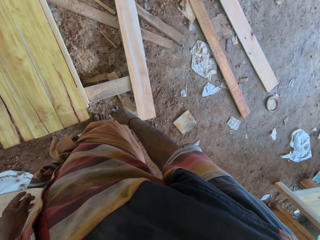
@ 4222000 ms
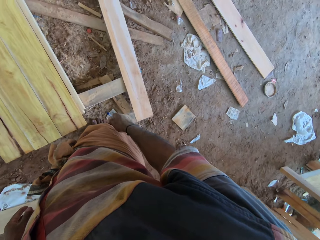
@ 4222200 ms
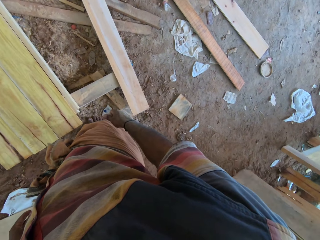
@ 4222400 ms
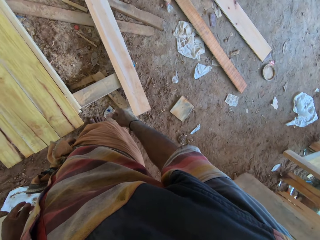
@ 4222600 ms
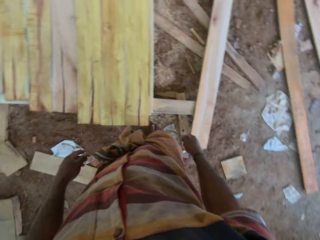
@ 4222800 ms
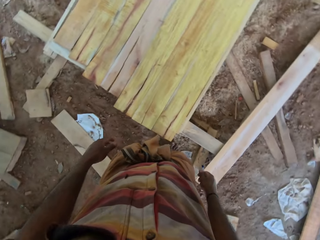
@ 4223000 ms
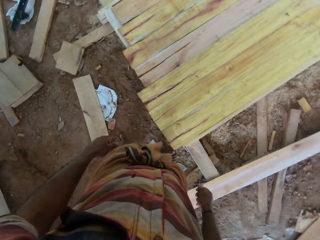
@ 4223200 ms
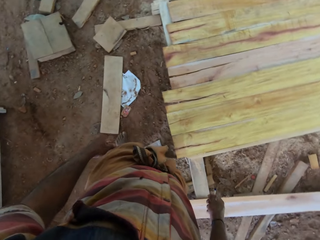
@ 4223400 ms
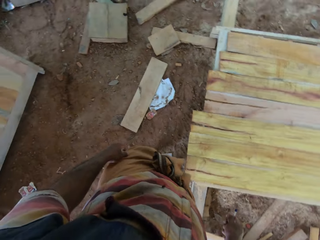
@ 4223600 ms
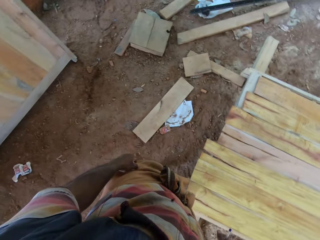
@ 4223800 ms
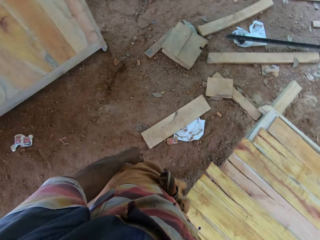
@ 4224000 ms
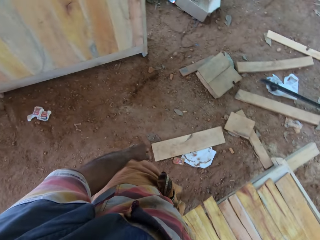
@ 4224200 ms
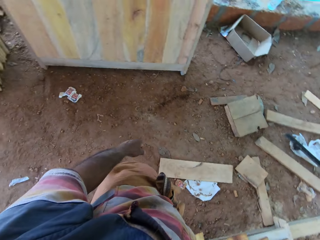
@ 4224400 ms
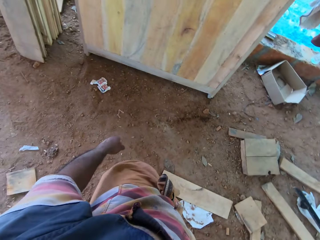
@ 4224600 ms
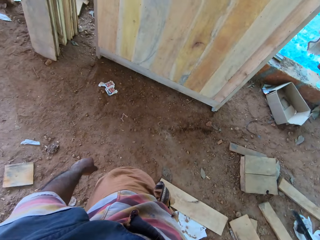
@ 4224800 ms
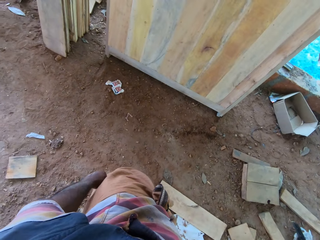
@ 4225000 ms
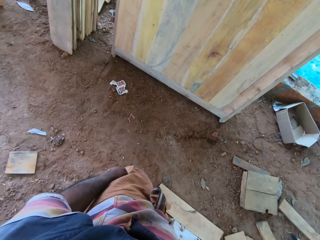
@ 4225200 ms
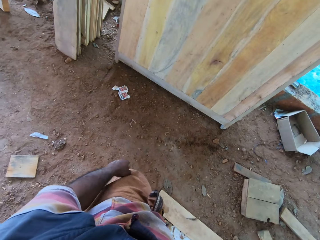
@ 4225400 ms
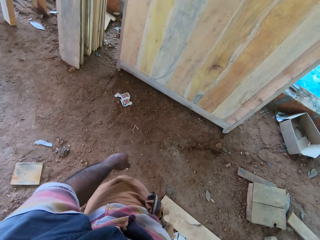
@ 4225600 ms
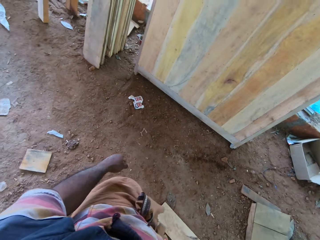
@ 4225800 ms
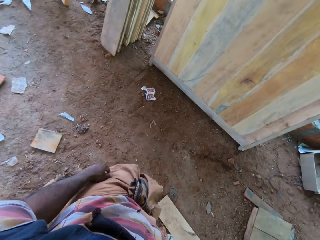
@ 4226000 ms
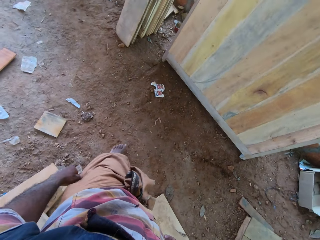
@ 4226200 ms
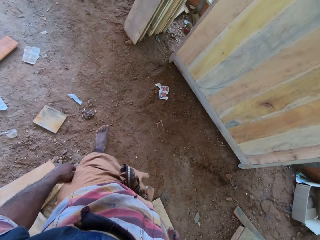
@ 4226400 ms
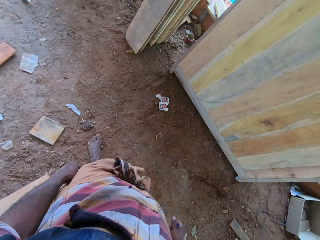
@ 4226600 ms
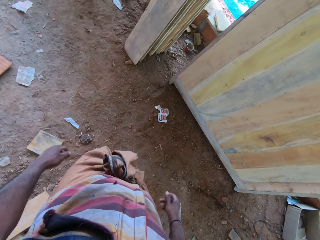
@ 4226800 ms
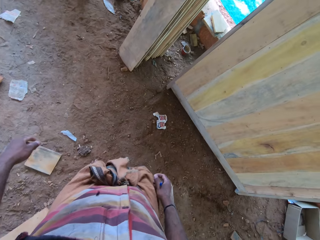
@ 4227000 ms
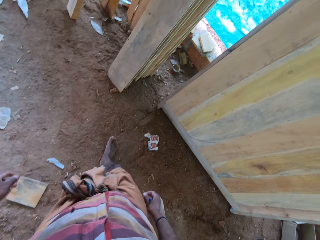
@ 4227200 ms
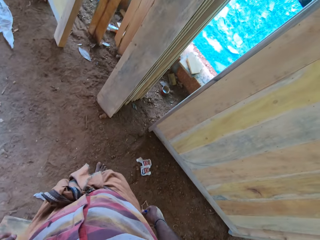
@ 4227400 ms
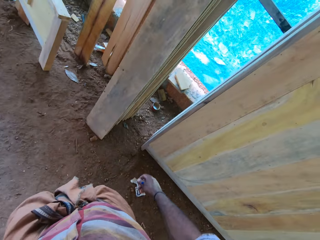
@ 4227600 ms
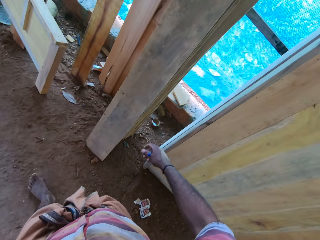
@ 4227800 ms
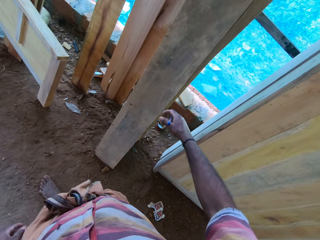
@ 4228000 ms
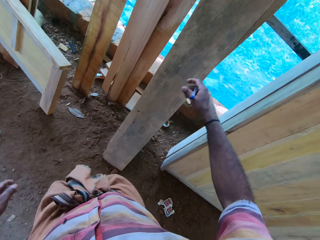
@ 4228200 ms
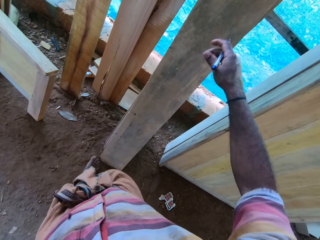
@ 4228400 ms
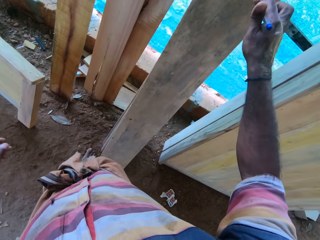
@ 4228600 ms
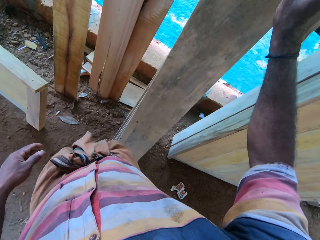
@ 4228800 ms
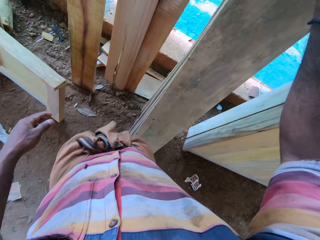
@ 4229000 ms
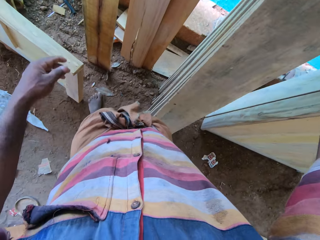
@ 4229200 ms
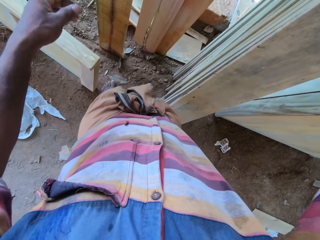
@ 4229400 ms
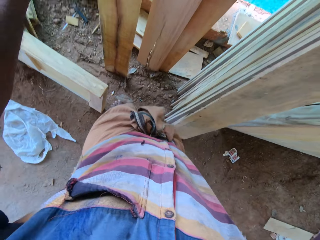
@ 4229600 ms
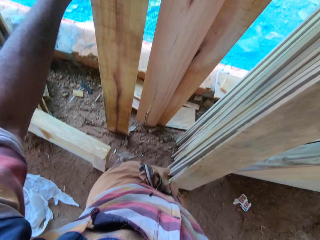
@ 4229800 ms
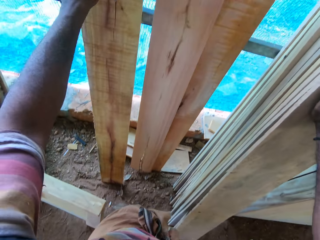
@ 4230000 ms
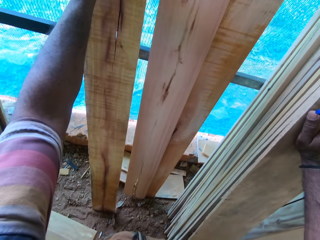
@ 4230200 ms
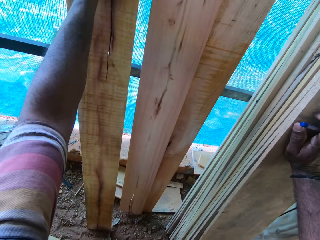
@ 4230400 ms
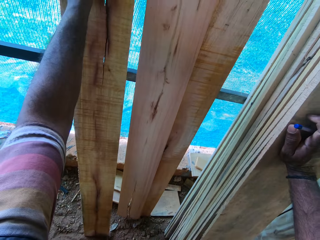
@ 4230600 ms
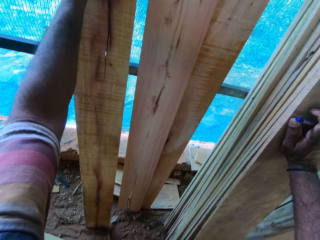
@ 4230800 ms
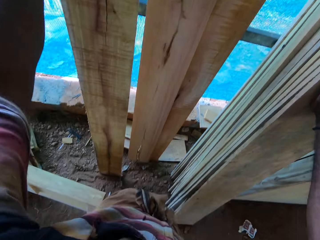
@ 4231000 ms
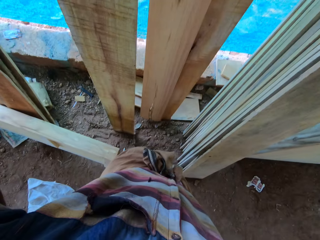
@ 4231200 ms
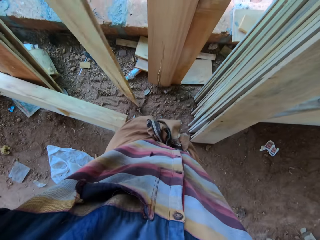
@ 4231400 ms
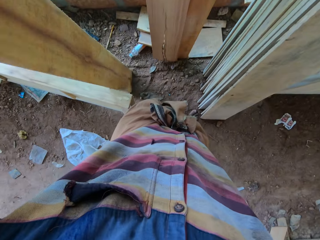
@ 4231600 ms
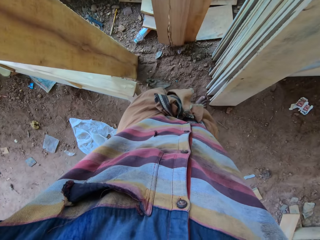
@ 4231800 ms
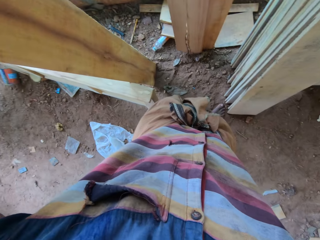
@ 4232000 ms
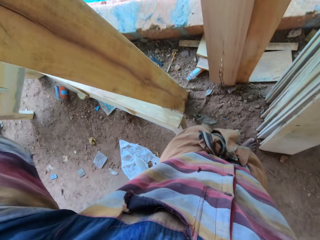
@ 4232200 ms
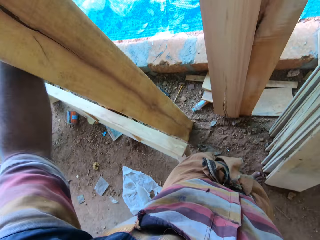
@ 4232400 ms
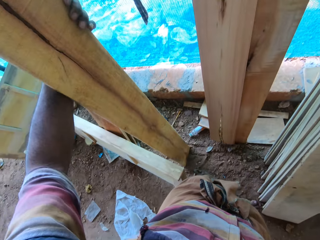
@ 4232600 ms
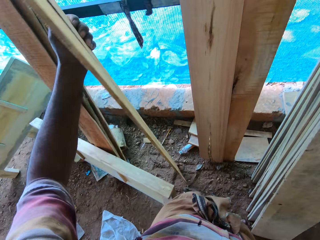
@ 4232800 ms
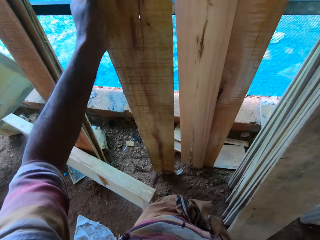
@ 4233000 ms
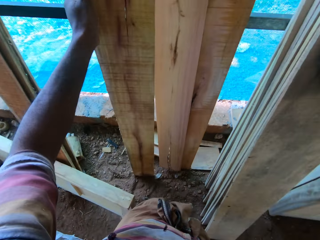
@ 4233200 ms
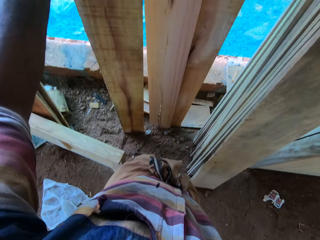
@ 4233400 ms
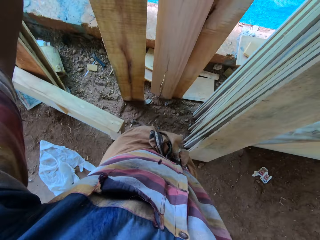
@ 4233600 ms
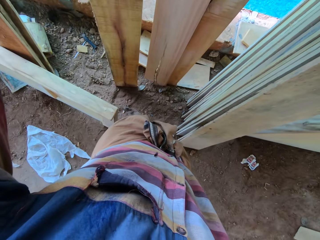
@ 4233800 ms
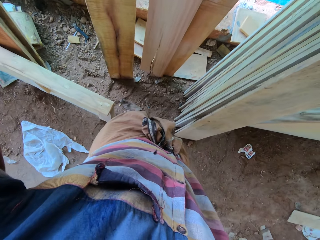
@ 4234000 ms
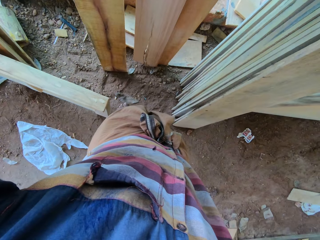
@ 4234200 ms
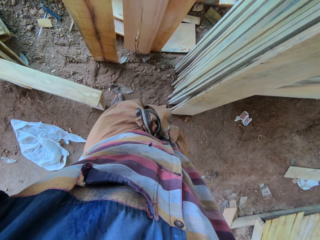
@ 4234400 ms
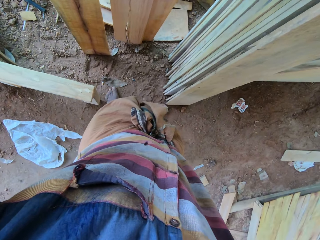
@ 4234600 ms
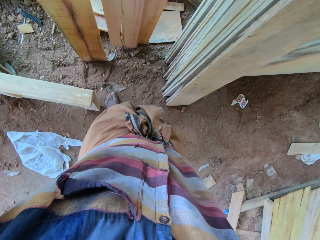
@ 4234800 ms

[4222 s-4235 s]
The camera wearer looks around. They turn around. They walk towards the timber. They raise the right hand. They raise the left hand. They move the wood with both hands. They pick the timber with the left hand. They put the timber on the window.

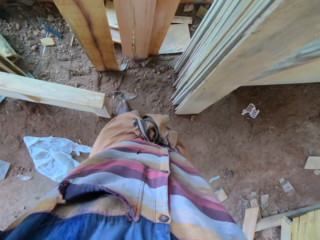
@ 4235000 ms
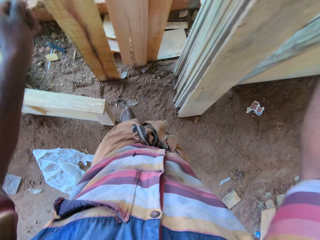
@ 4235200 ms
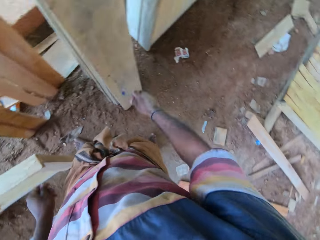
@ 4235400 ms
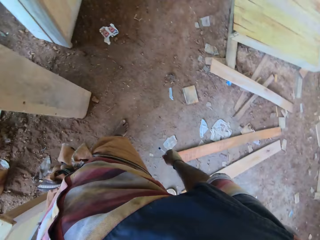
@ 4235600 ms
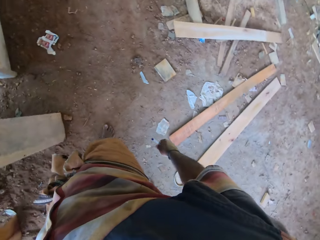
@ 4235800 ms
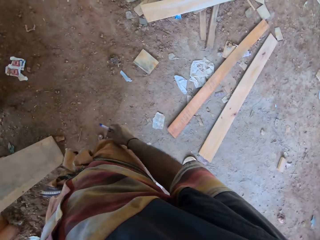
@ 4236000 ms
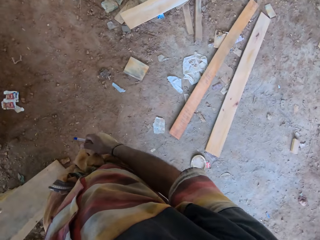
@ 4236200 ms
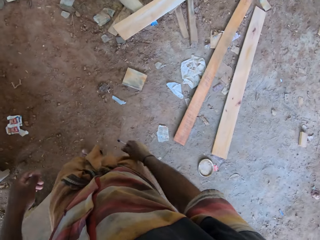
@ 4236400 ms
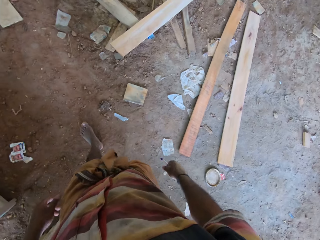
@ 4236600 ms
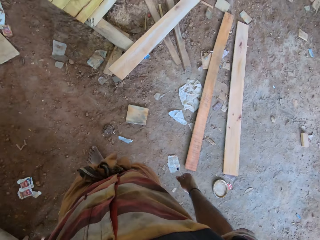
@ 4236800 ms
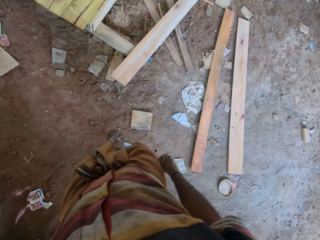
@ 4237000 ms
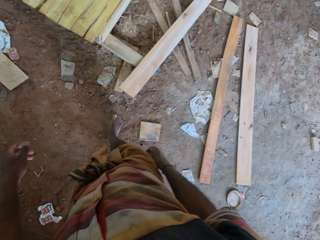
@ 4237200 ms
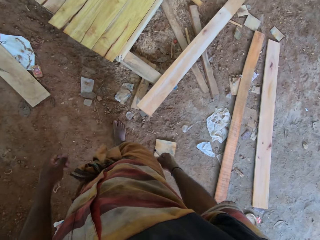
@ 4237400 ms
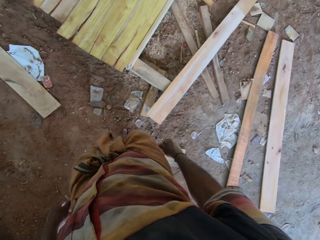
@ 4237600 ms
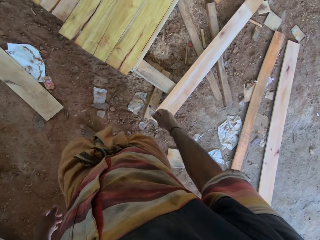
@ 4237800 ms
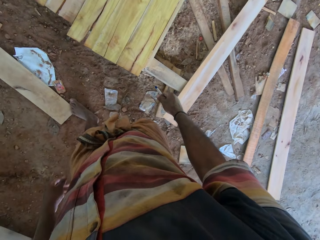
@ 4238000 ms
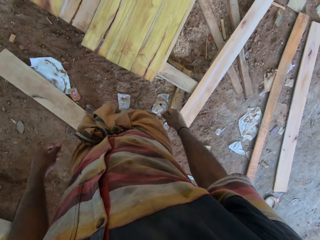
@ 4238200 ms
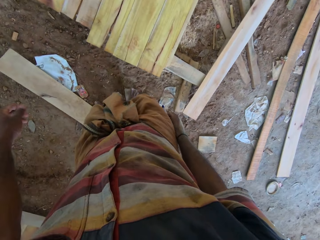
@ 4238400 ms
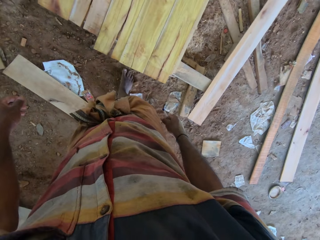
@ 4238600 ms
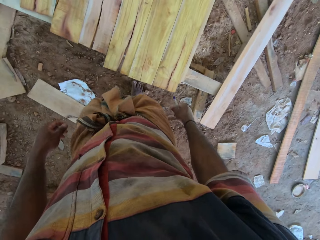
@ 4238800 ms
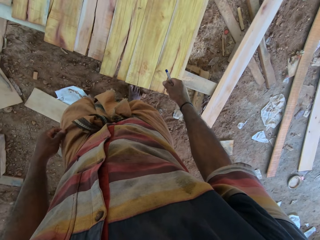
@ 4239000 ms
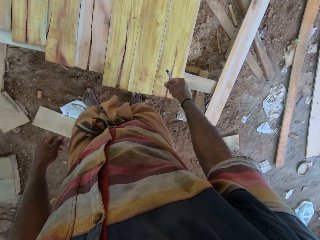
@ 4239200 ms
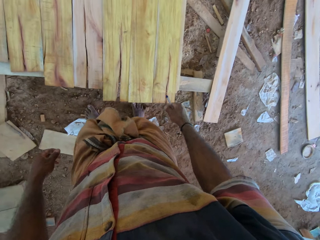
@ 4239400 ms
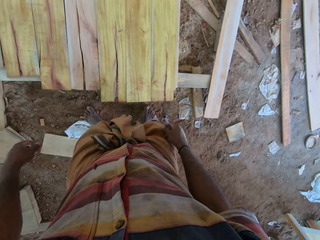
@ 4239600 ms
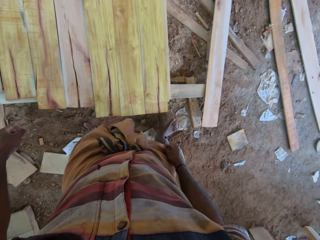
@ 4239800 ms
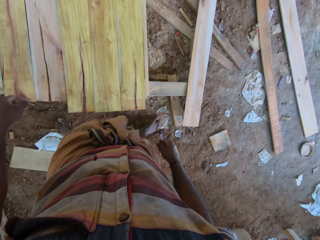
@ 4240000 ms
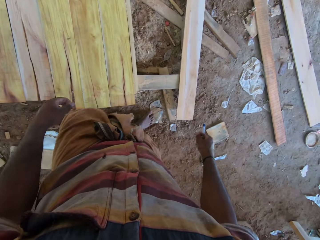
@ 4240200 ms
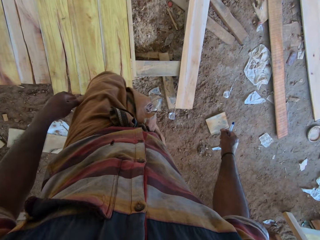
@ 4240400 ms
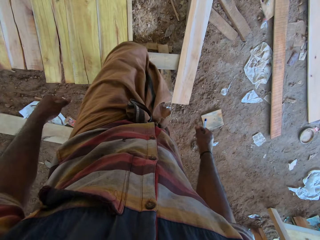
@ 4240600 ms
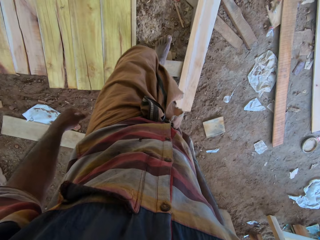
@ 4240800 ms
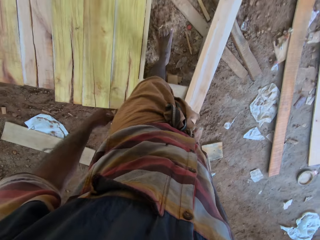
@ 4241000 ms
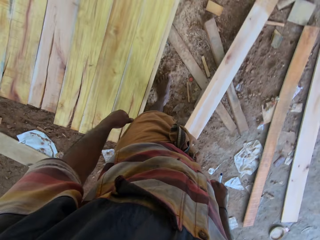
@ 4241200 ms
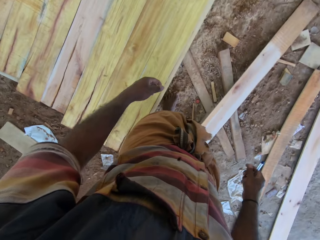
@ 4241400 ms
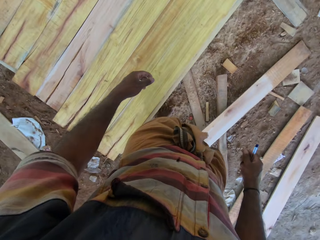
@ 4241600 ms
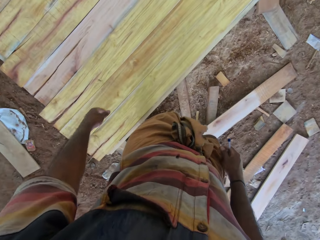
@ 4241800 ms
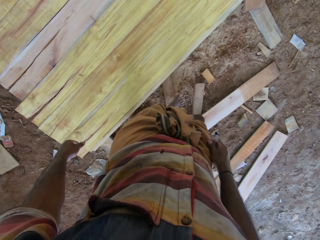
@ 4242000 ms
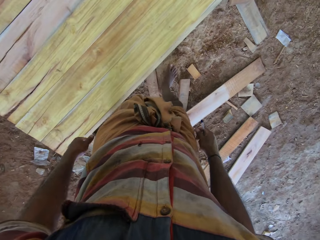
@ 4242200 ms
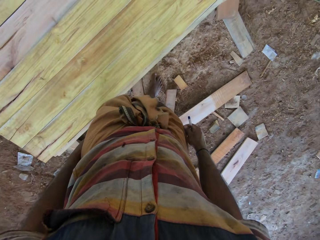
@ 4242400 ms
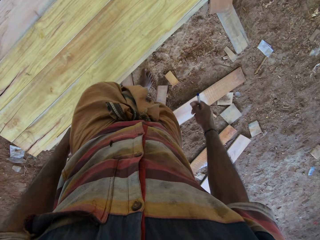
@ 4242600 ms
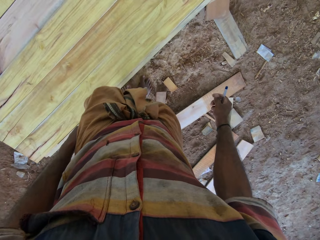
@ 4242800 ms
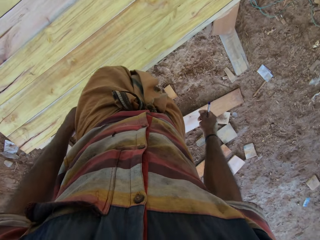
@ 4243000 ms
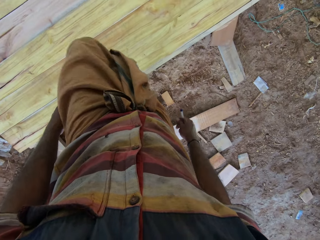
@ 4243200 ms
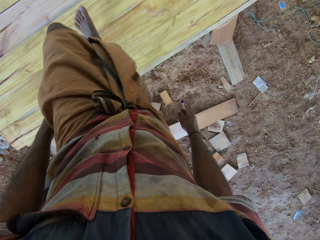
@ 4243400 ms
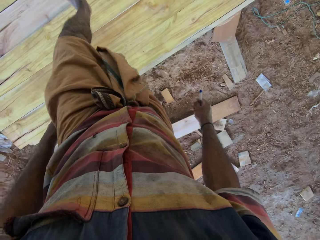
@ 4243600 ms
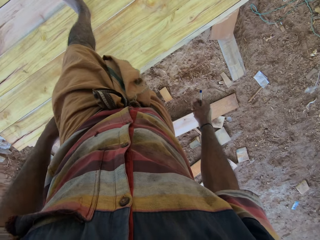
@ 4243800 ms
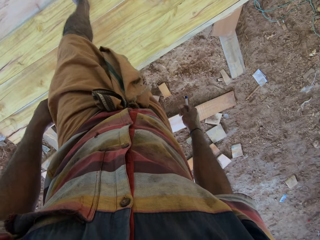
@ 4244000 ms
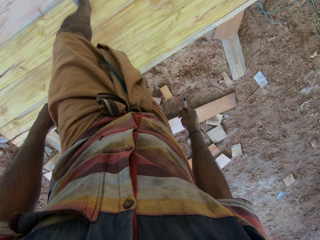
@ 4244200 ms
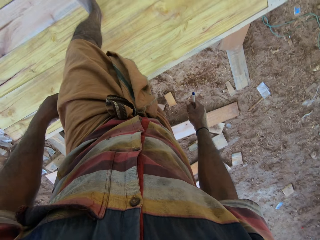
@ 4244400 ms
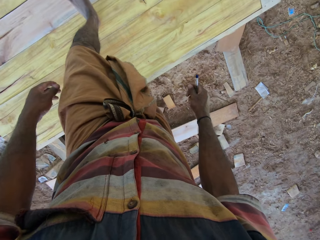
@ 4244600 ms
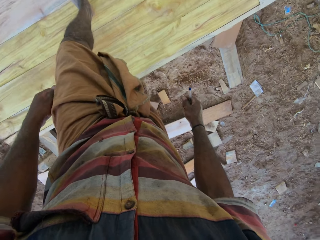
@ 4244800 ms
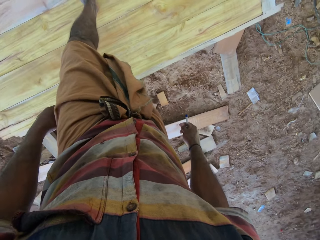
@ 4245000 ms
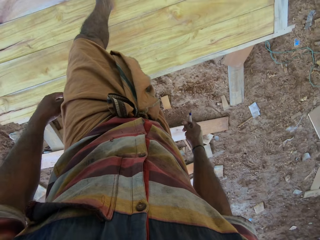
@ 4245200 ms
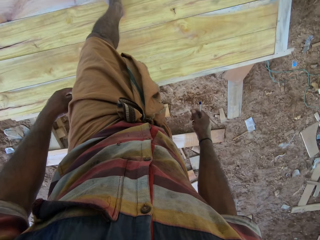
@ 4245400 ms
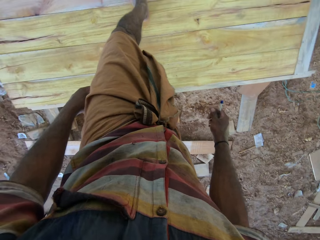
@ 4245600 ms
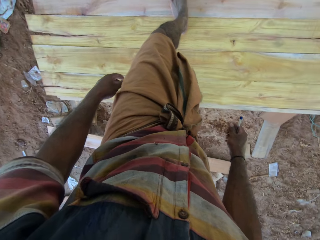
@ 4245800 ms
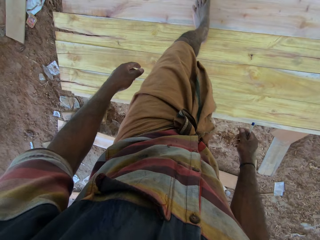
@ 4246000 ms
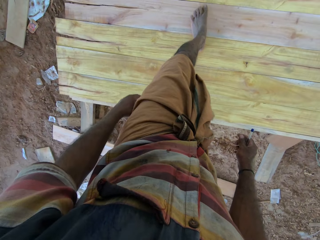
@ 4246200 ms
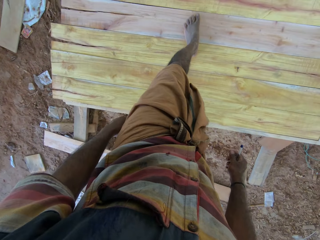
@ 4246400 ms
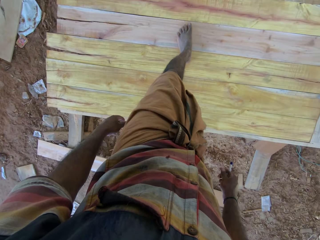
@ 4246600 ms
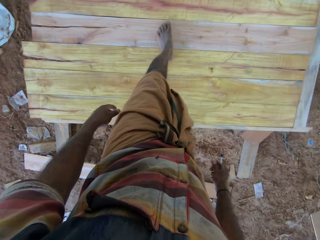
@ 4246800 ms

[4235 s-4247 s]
The camera wearer turns around. They walk on the compound. They walk in the pallet. They step on the timber with the left foot.
